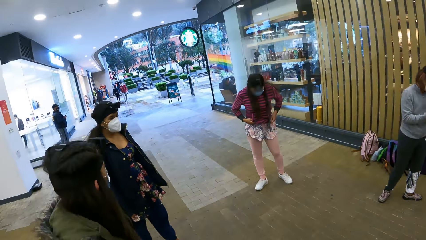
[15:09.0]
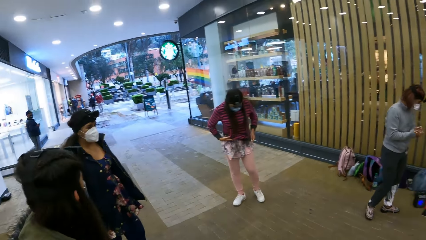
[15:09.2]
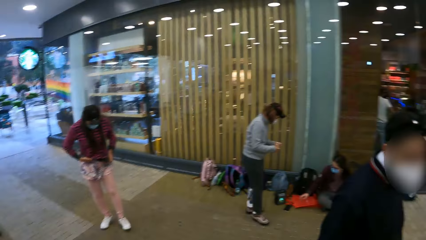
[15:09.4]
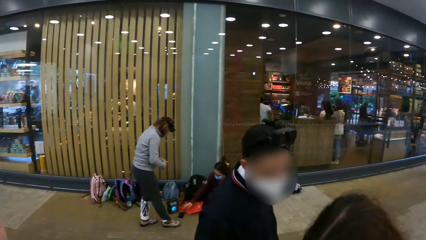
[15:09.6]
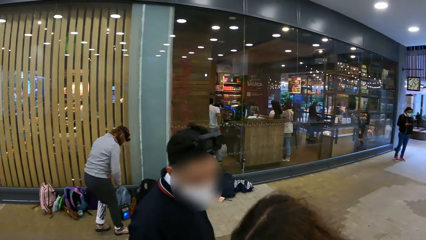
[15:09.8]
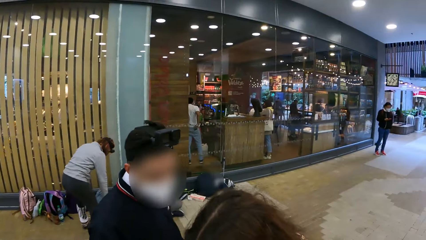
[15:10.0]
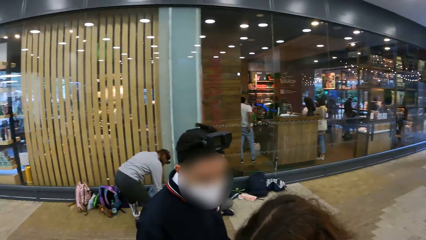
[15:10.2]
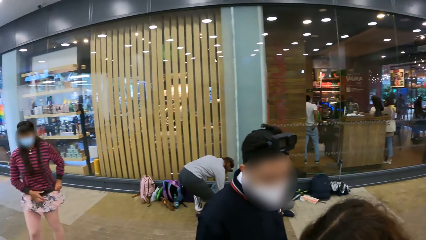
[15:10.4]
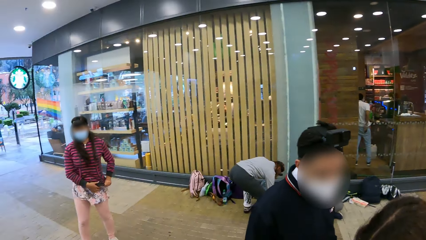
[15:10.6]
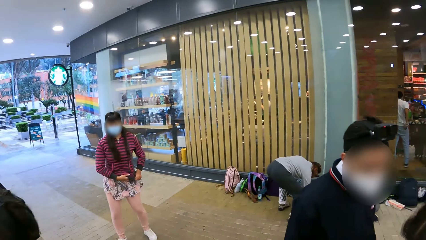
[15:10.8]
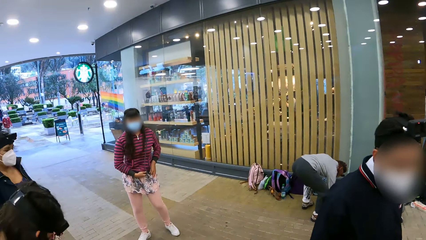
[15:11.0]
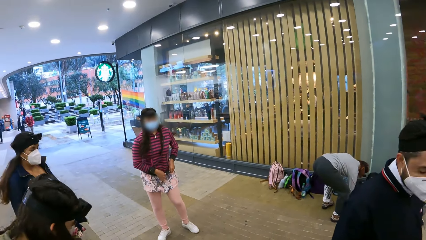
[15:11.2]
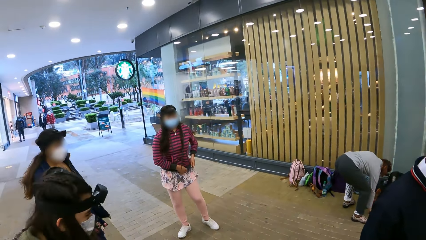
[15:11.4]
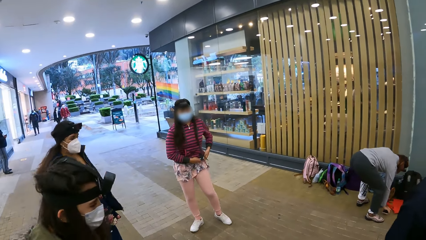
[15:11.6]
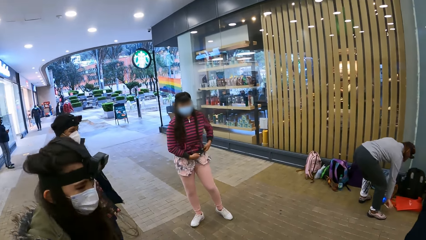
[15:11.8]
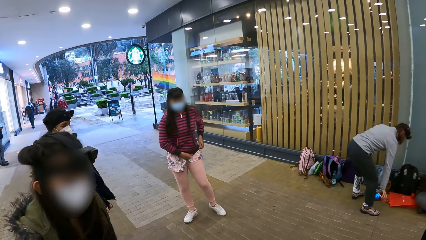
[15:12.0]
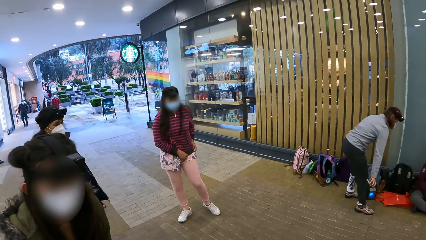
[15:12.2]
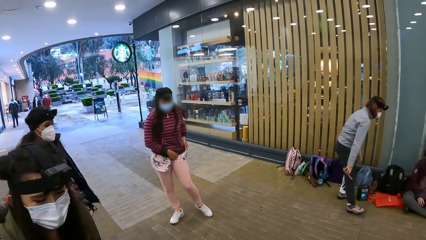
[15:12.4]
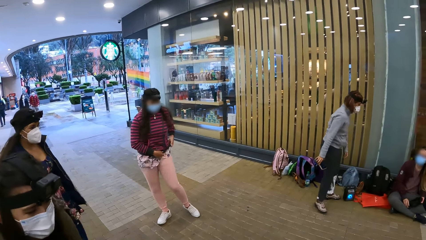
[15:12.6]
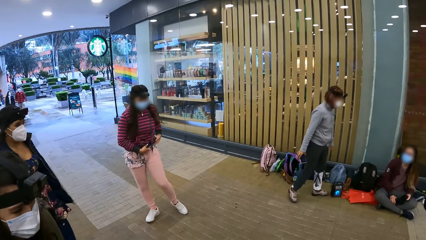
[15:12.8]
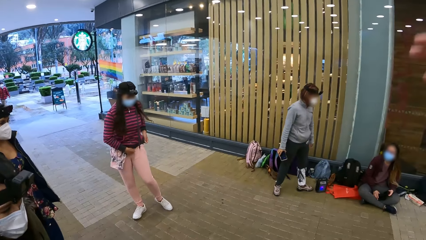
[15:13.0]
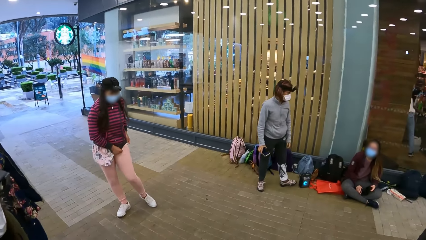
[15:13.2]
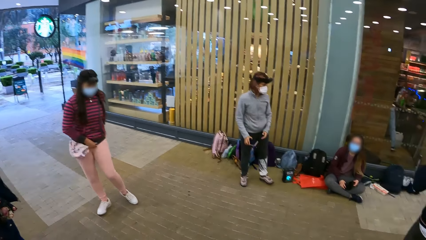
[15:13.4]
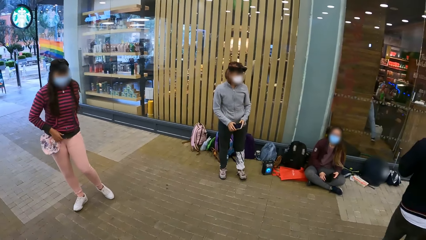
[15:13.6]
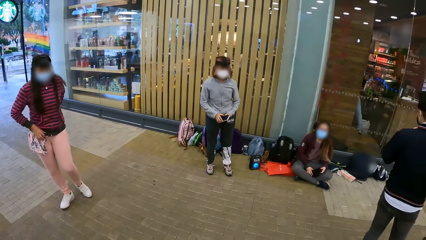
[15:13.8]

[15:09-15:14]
The camera wearer looks around.

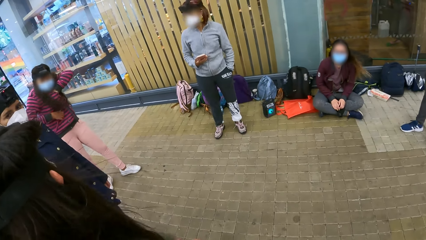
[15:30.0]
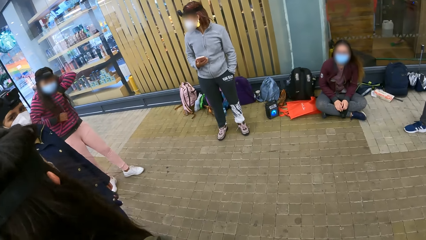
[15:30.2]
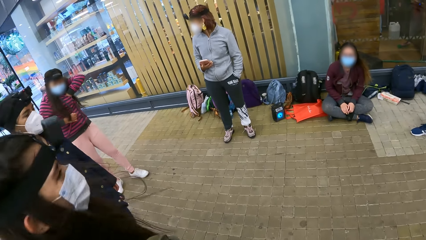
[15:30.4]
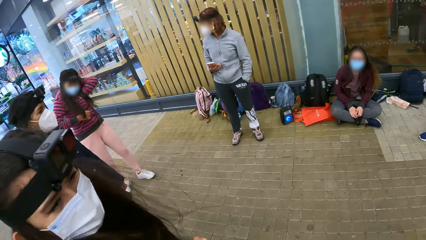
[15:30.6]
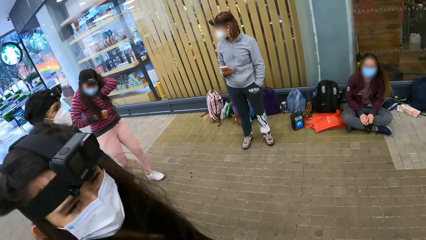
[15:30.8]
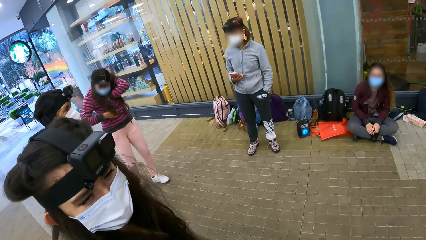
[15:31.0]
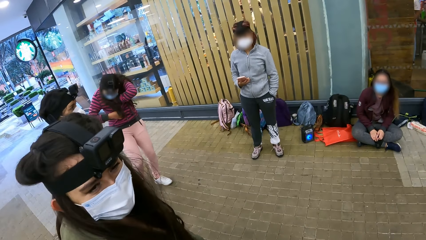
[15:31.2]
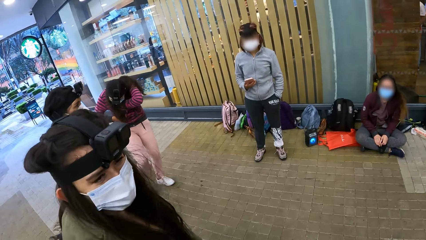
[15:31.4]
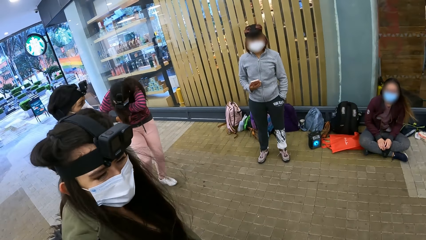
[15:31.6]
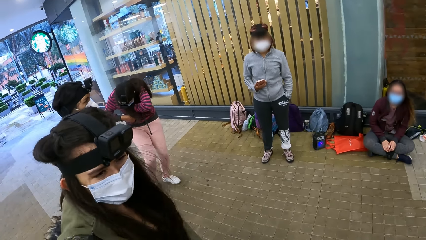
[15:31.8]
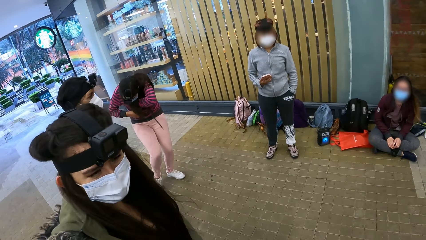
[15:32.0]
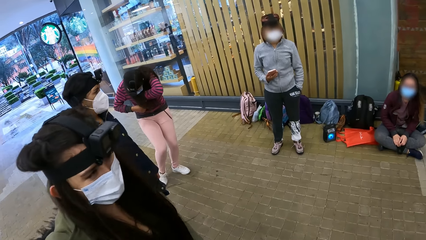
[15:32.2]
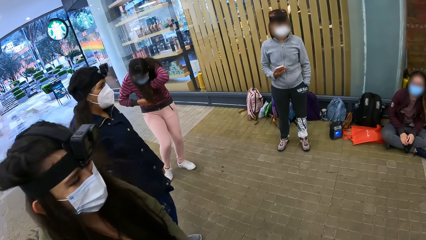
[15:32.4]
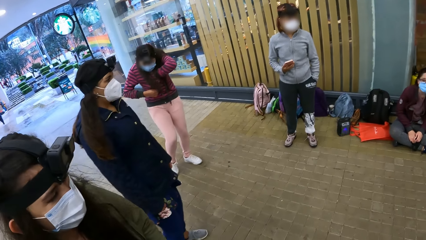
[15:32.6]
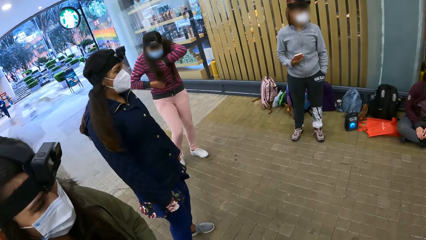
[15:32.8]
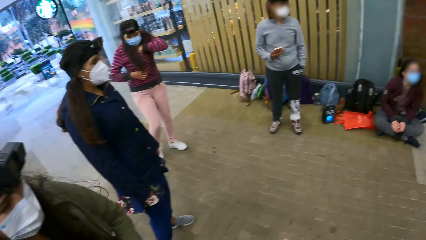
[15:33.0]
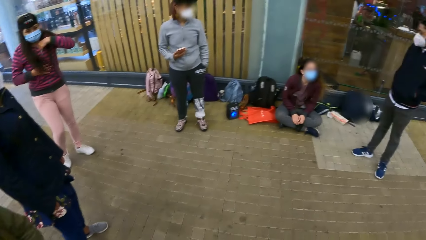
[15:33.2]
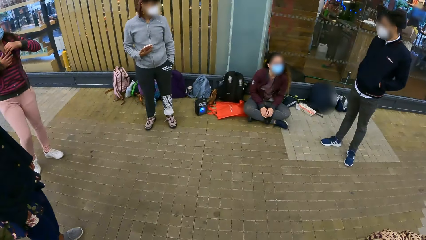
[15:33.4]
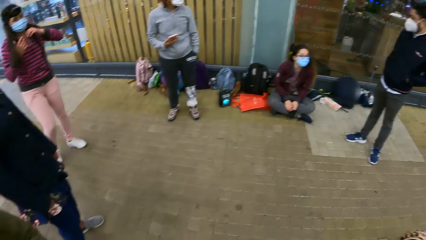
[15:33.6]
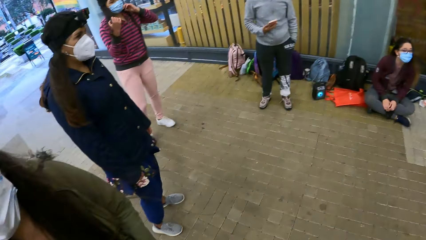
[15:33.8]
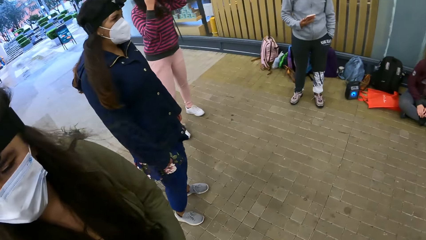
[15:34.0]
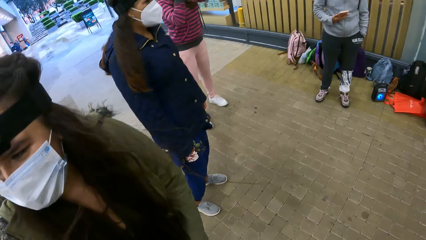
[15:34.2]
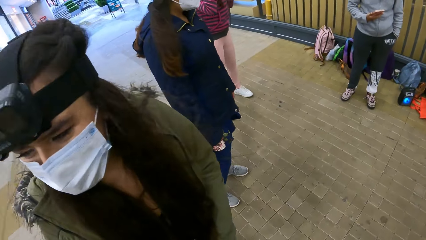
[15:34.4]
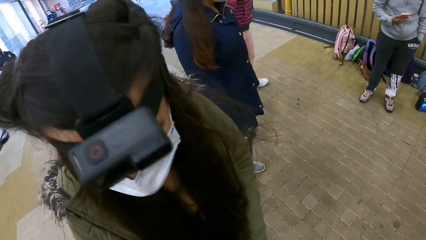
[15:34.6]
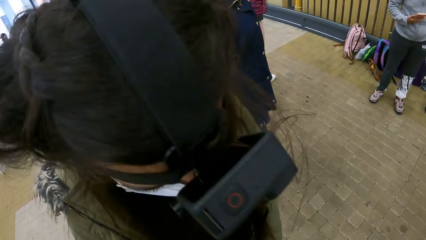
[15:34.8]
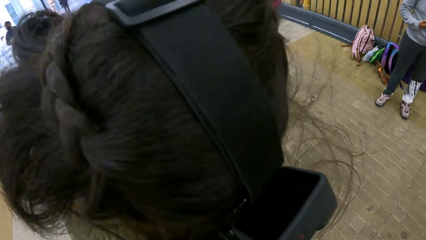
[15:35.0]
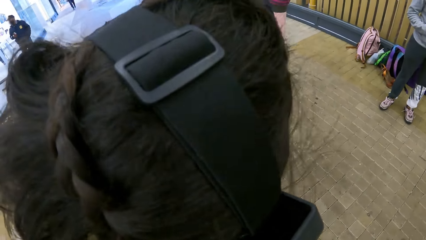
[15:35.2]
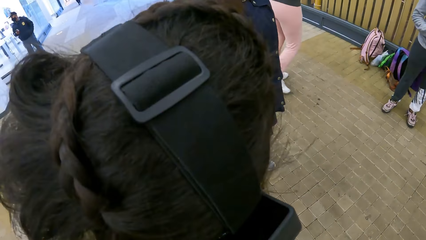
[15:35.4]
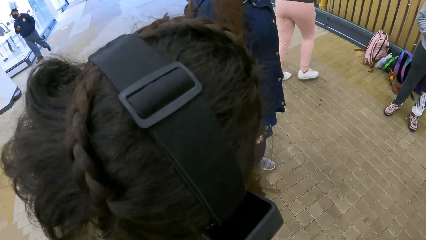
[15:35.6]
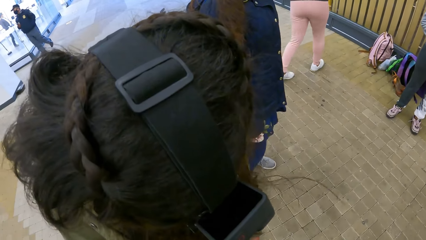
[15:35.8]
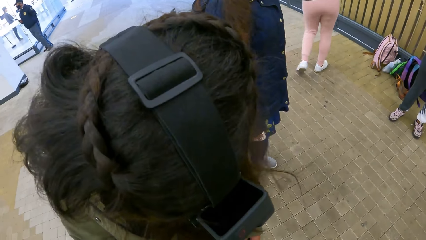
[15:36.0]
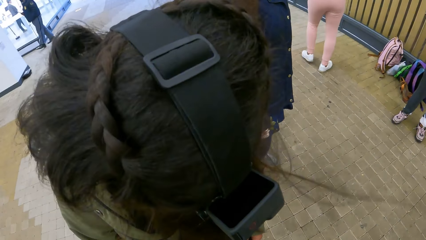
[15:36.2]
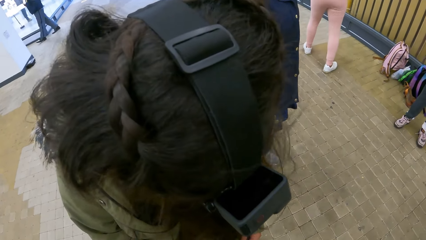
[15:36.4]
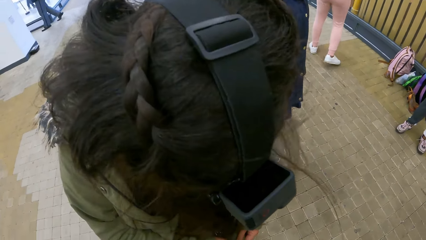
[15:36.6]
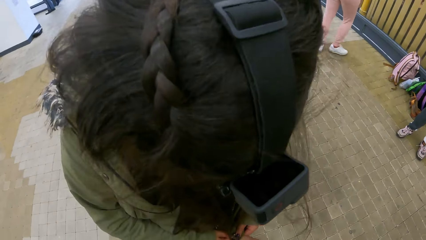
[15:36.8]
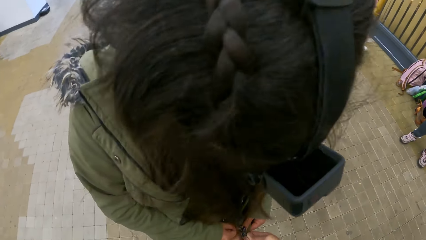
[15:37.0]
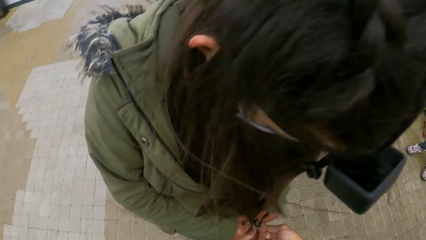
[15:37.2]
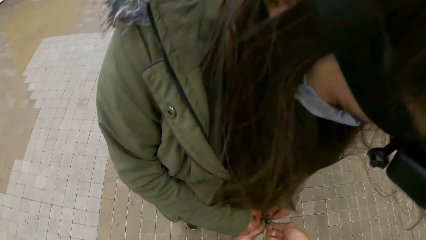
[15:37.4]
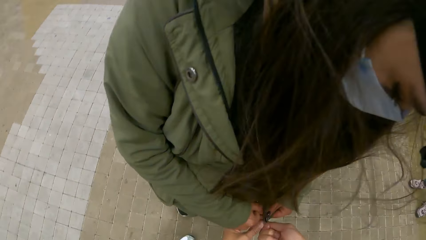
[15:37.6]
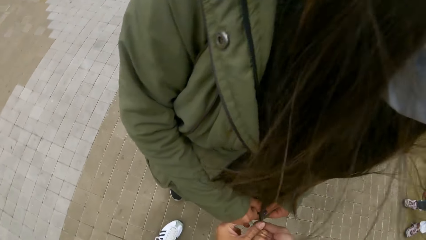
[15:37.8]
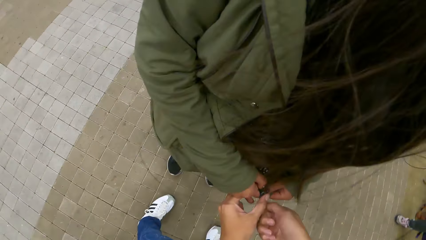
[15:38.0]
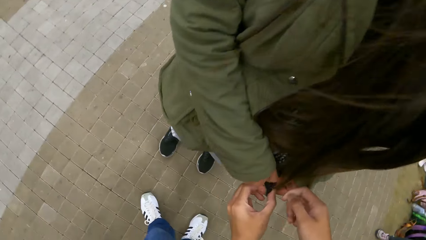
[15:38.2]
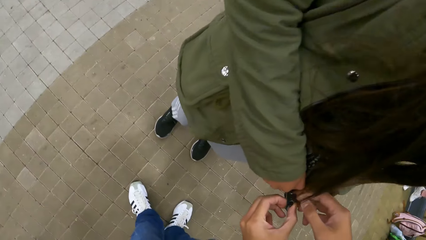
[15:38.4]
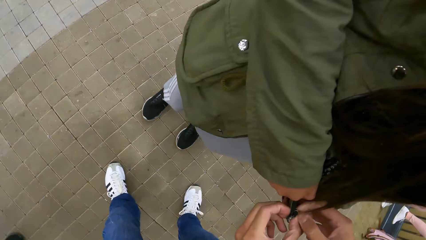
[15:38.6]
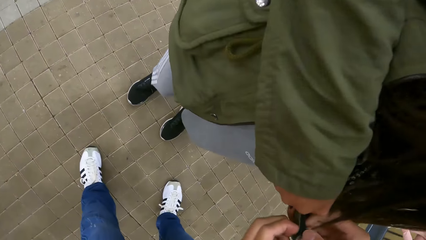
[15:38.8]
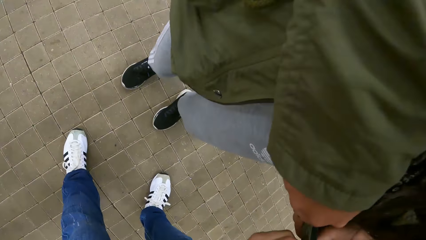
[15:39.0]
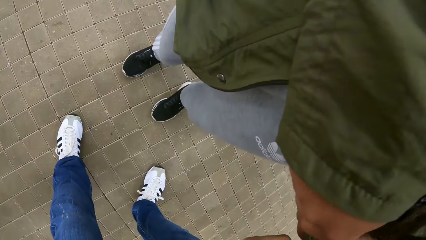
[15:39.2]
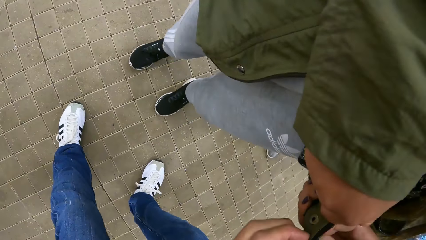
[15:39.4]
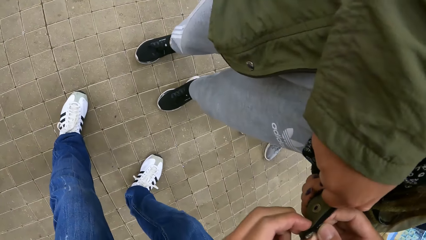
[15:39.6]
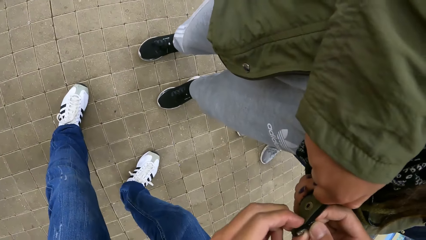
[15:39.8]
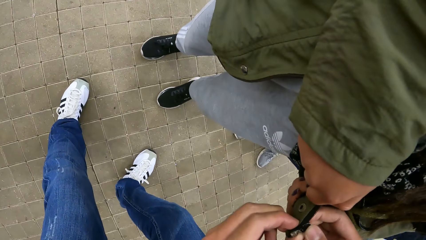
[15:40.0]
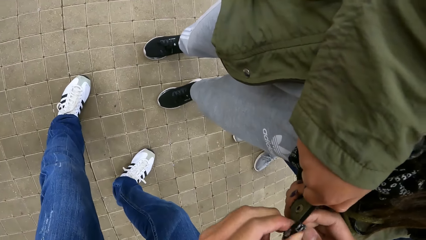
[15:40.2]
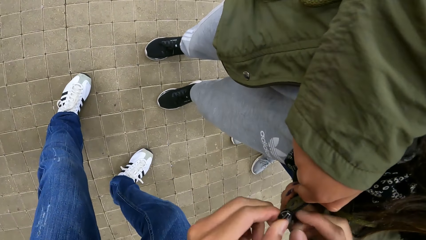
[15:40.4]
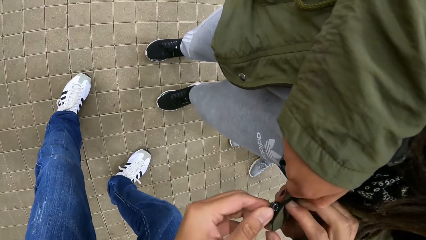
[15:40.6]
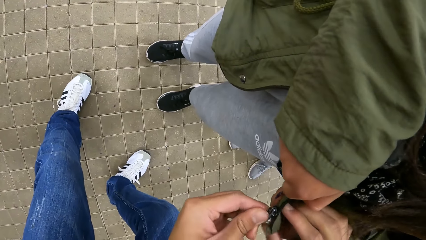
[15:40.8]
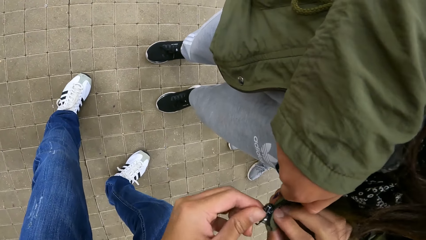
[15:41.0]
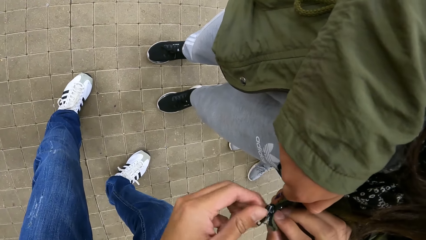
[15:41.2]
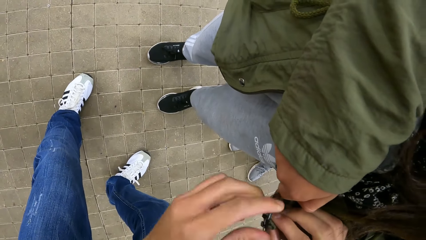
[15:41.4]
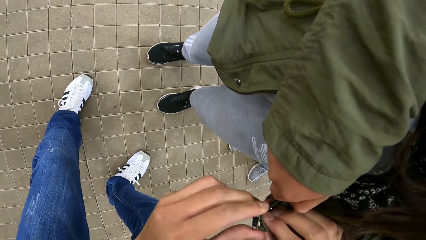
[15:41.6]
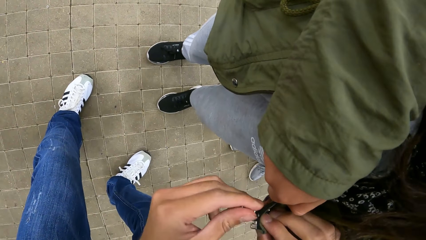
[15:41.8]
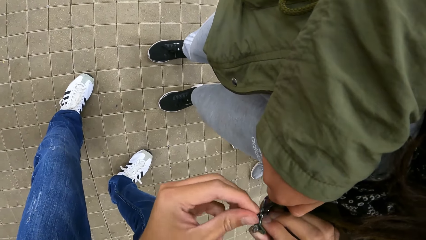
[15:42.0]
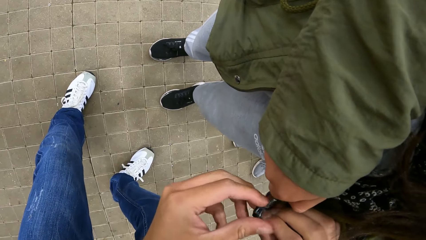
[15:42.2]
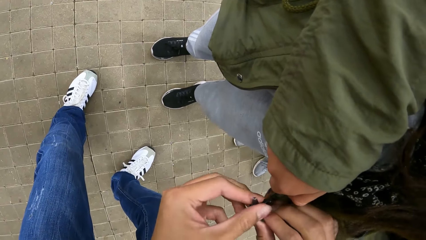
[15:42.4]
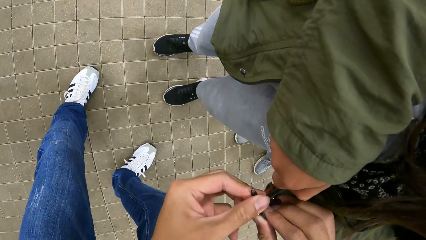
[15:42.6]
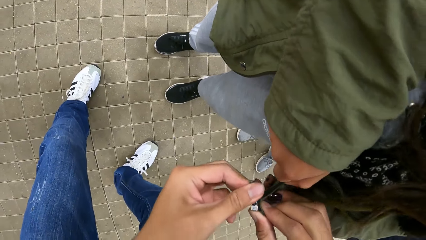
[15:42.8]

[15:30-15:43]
The camera wearer dialogues with a person. They check the jacket zip. They zip another person's jacket.
